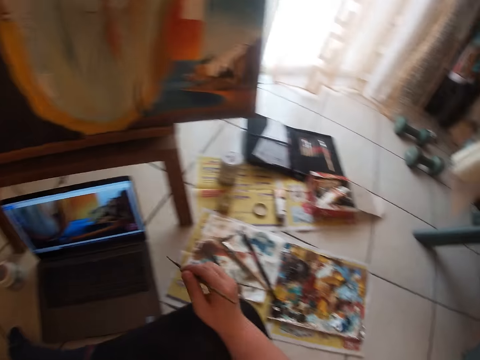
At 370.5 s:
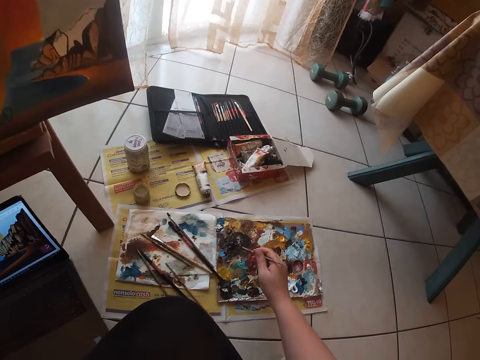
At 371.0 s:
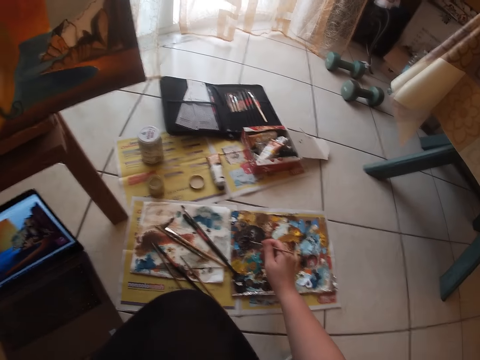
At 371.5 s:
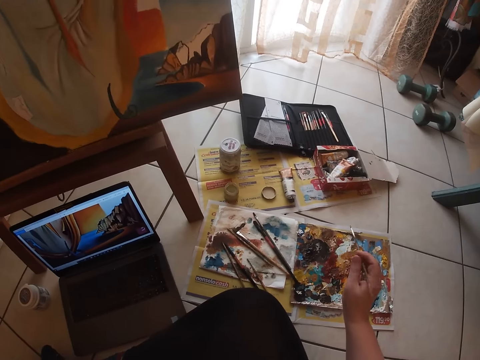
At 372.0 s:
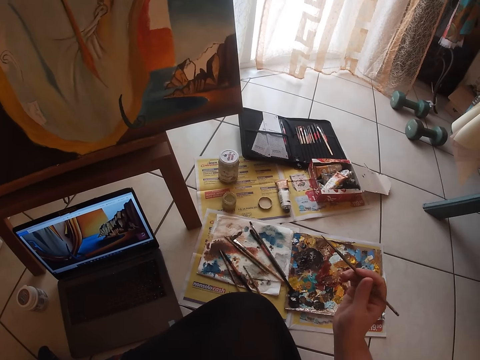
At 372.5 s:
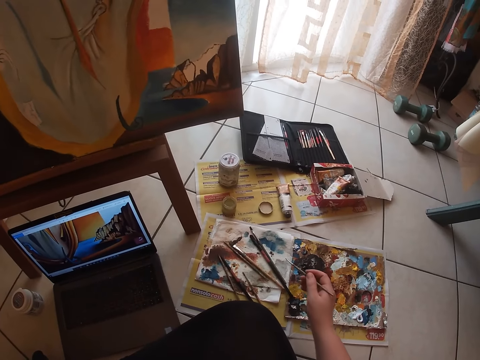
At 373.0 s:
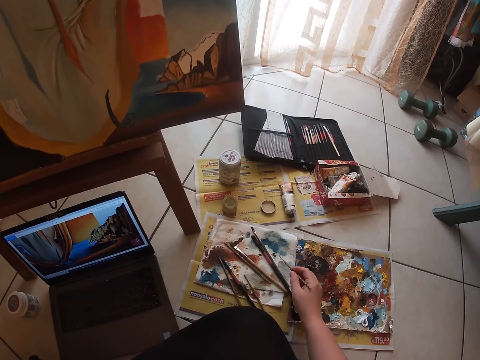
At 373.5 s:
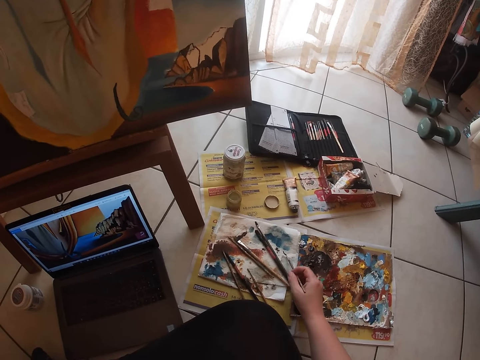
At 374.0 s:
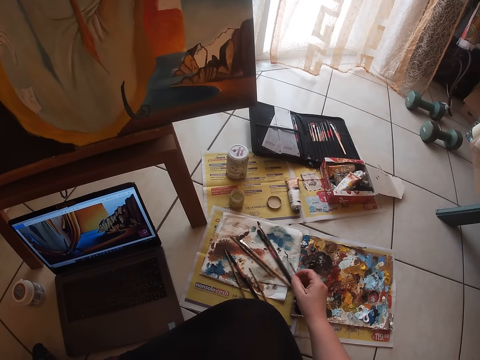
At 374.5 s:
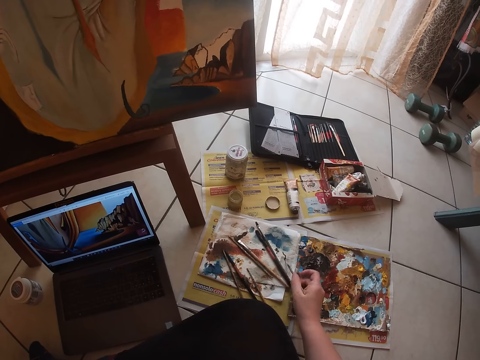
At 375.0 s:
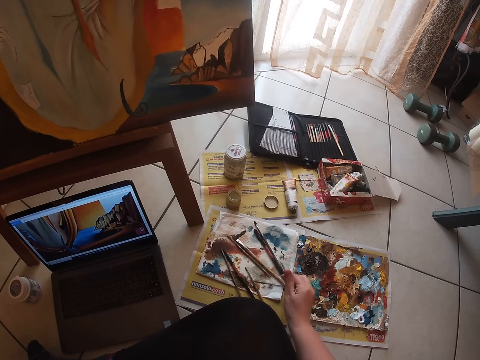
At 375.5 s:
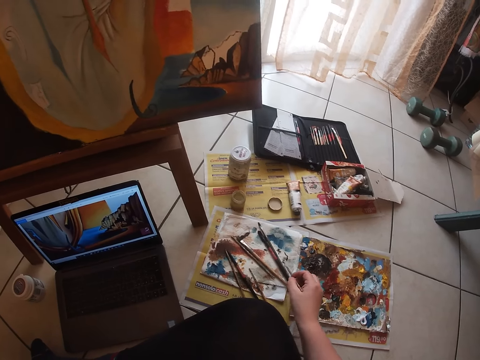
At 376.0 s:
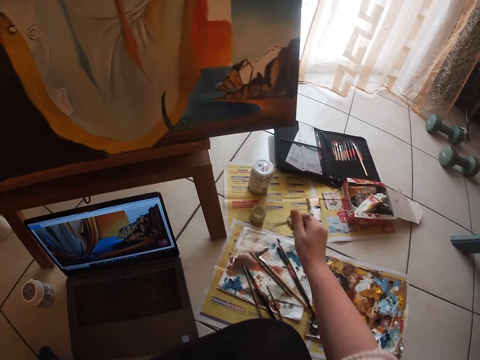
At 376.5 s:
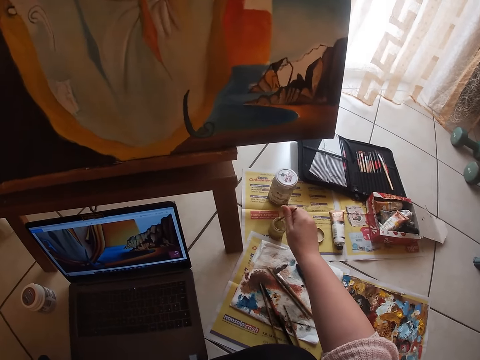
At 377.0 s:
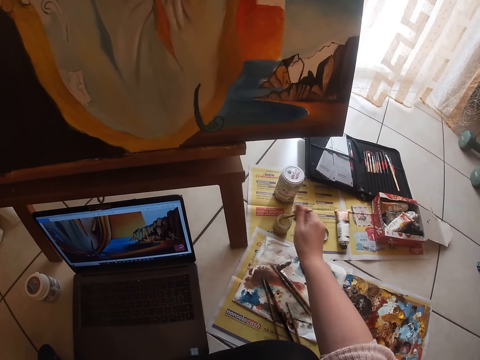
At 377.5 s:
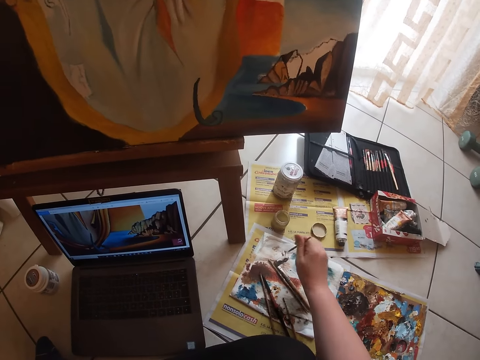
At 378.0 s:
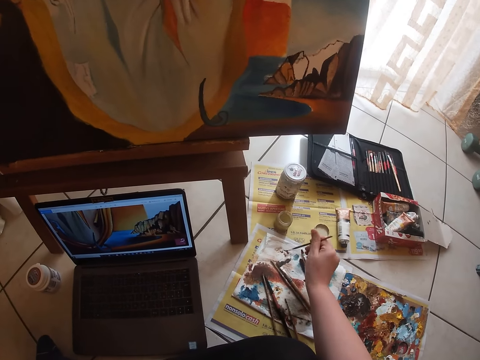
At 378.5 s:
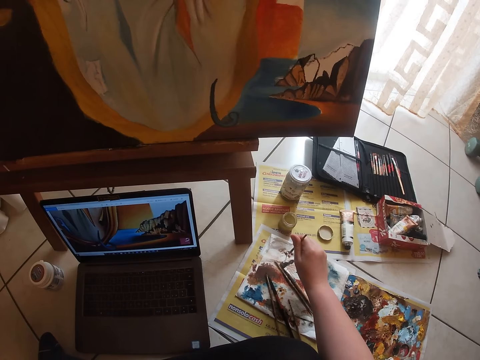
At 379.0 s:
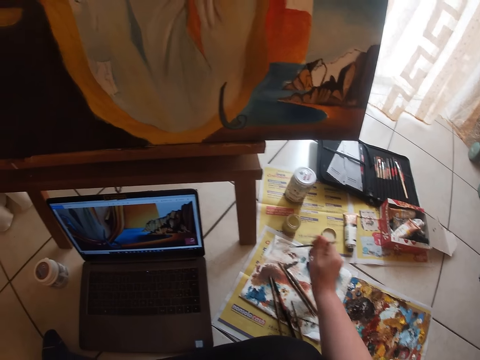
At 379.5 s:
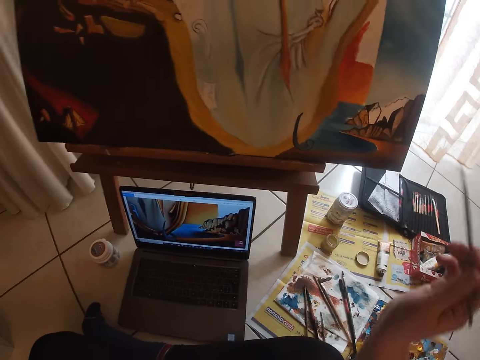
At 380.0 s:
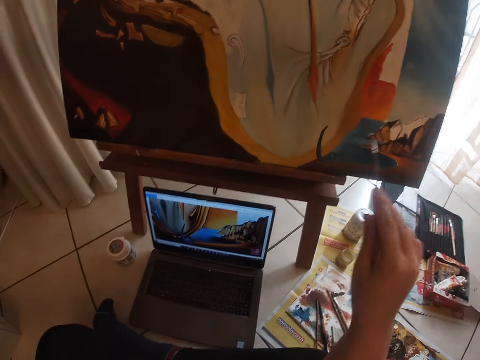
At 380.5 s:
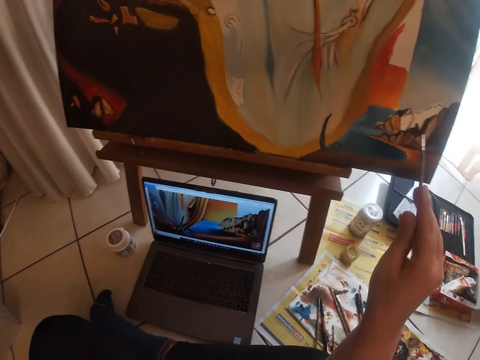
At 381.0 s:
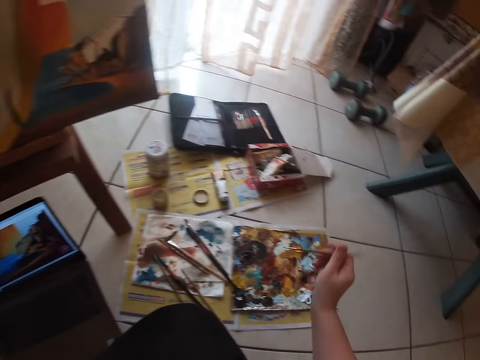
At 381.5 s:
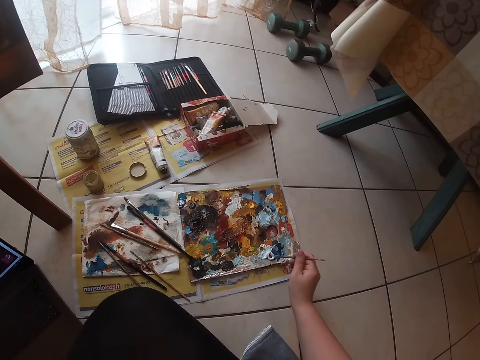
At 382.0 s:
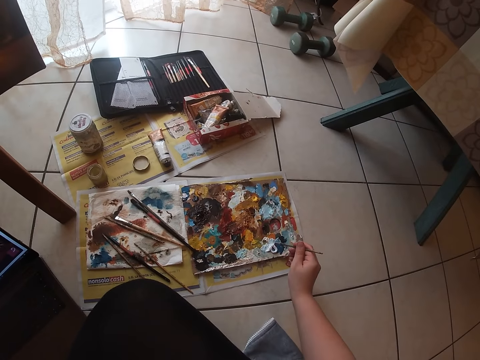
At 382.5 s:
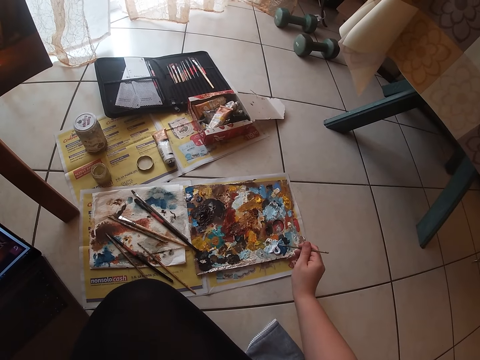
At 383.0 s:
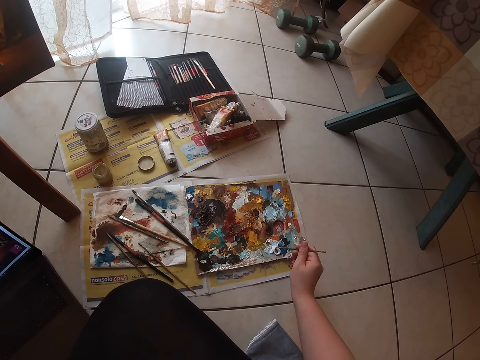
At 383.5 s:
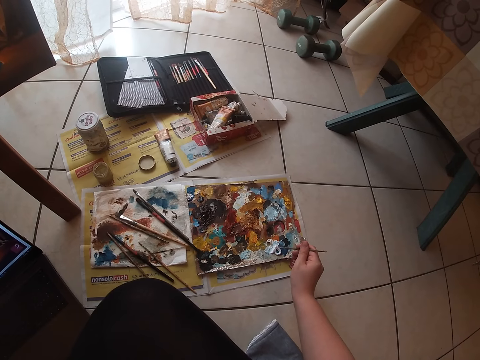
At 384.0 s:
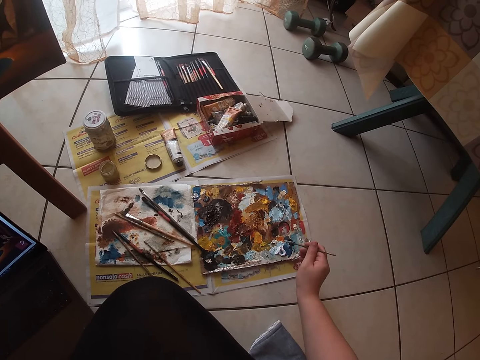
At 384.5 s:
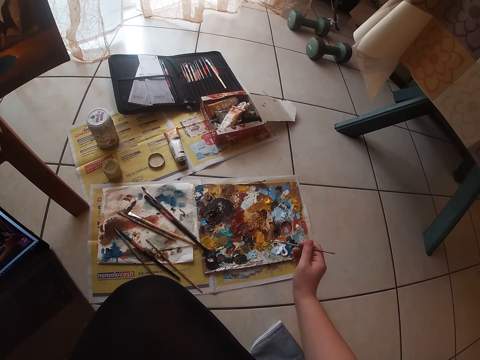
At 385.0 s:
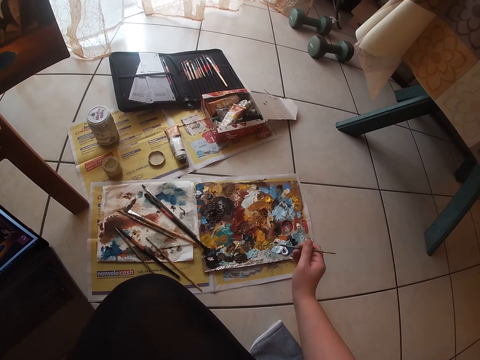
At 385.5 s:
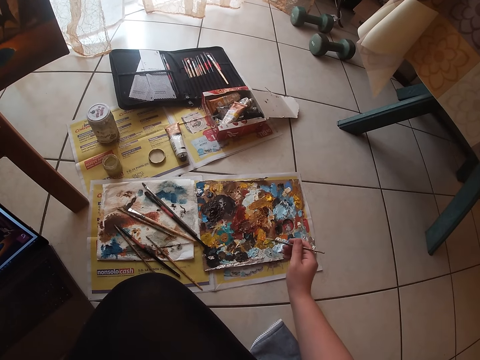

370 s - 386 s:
The camera wearer dabs the paint brush on the paint palette. They clean the paint brush on the tissue paper. They dip the paint brush in a water can or turpentine. They clean the paint brush on the tissue paper. They paint a canvas paper. They dab the paint brush on the paint palette and scoop a paint with the paint brush.

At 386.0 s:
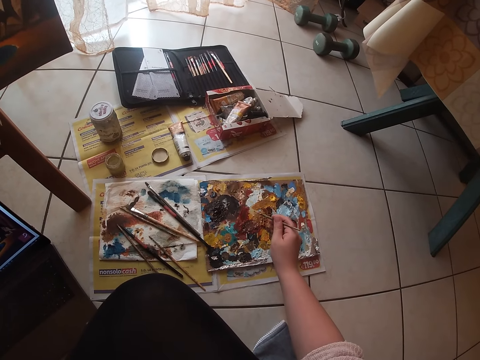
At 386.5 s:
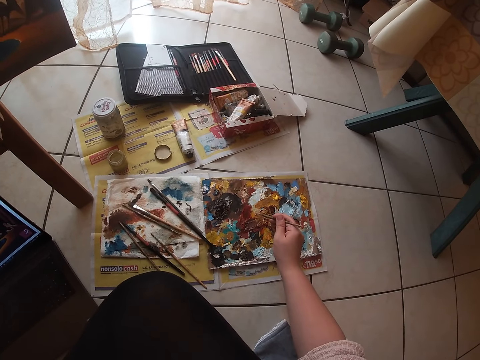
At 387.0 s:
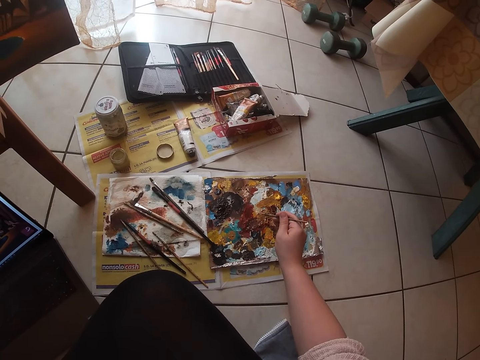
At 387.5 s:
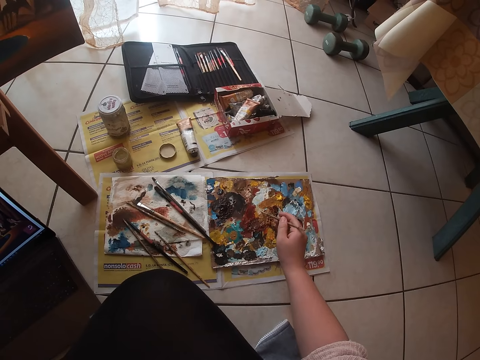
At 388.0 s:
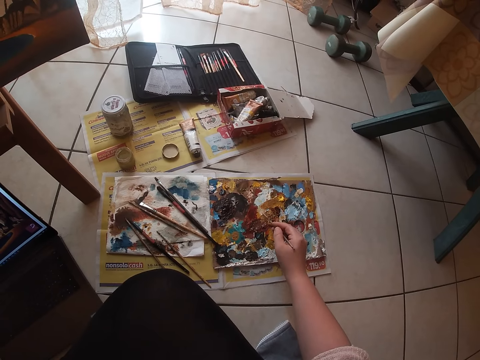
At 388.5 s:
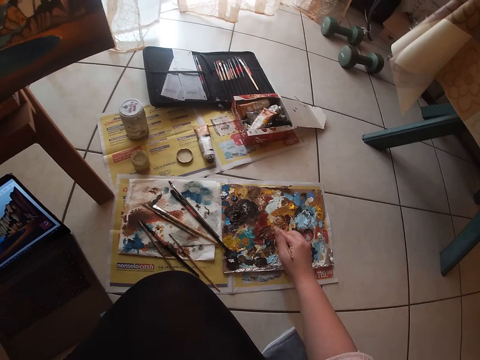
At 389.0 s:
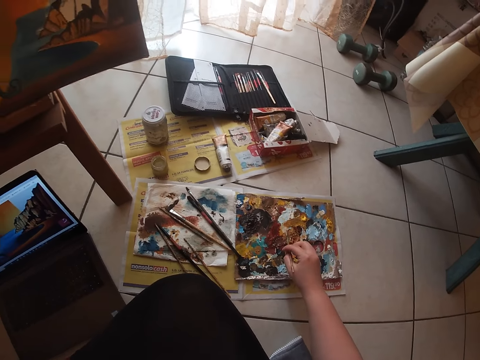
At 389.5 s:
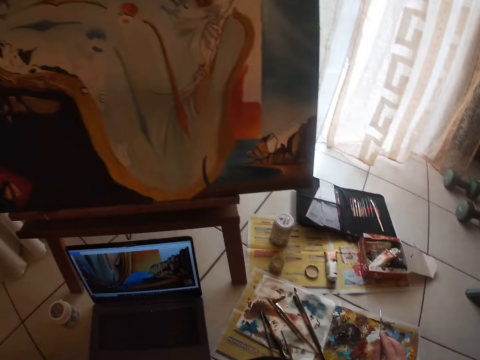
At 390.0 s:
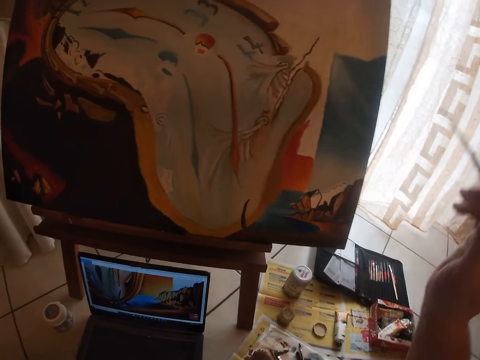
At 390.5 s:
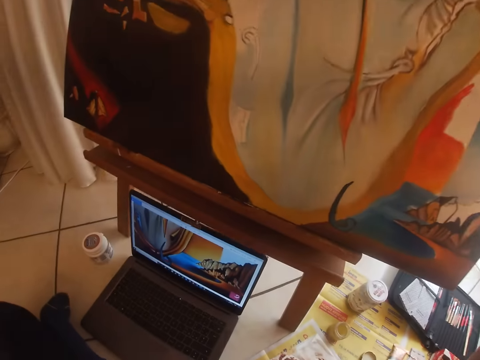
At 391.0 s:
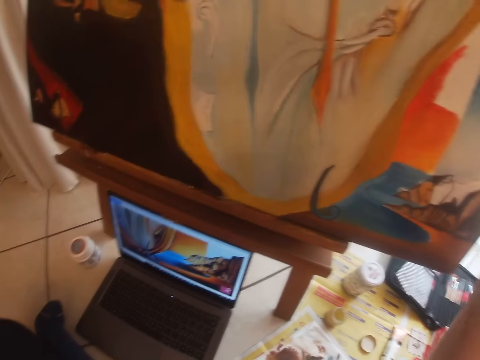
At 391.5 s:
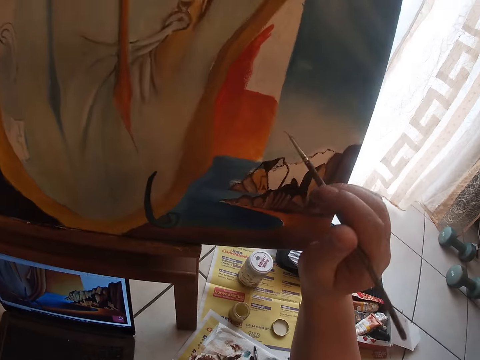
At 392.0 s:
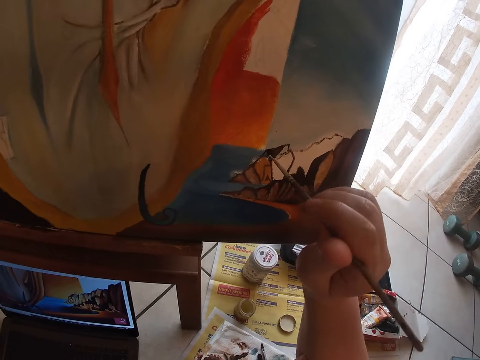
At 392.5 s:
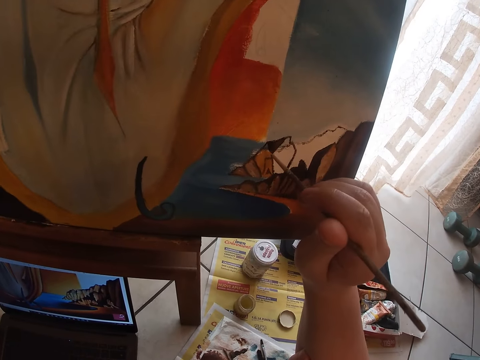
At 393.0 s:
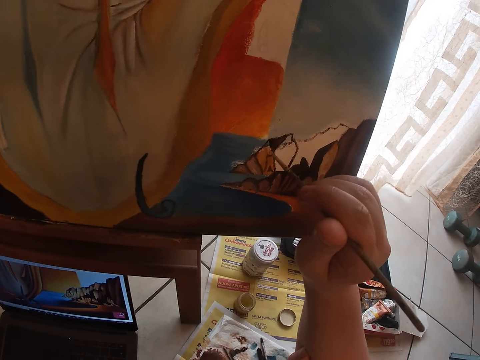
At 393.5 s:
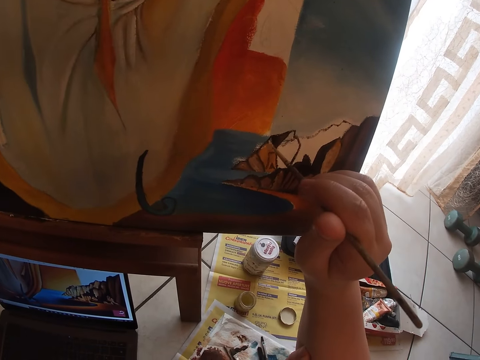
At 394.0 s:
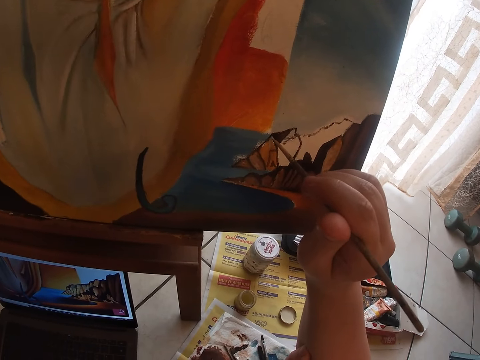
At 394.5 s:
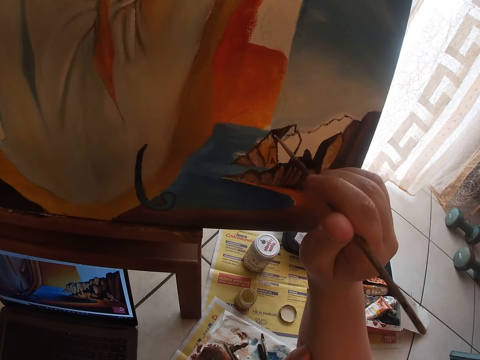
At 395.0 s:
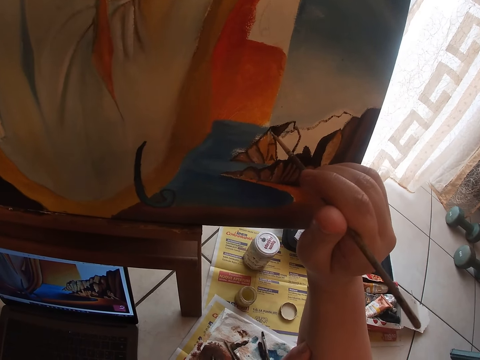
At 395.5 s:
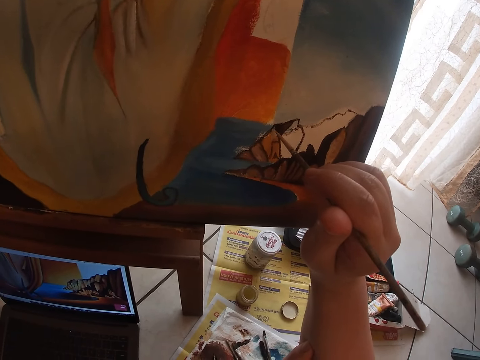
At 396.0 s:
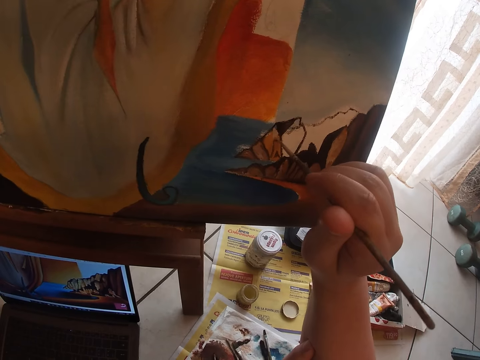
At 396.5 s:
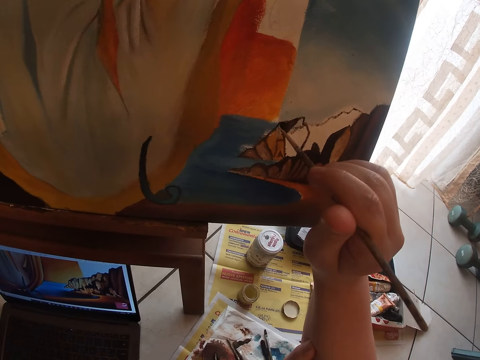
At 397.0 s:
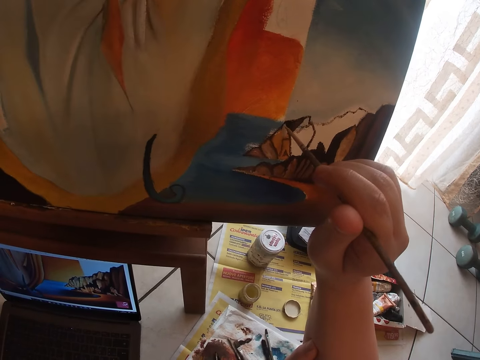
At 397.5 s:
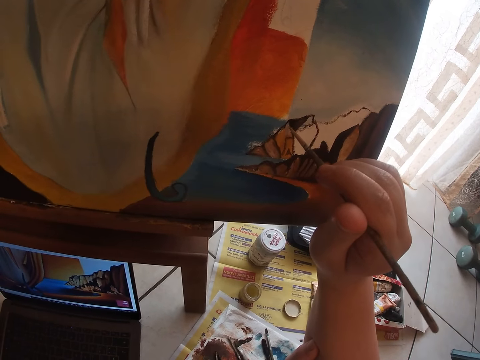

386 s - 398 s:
The camera wearer continues to paint on the canvas.
